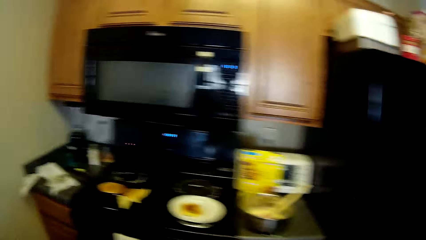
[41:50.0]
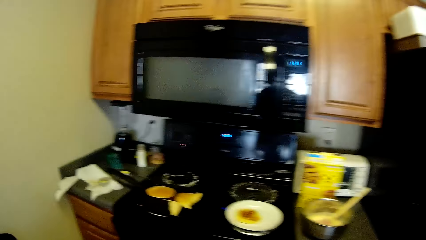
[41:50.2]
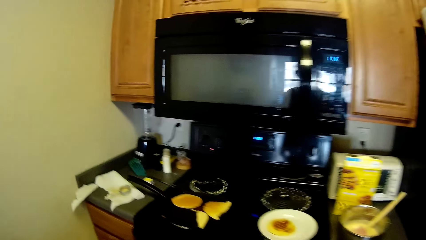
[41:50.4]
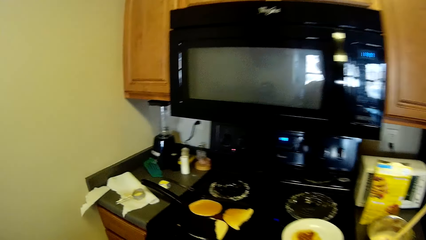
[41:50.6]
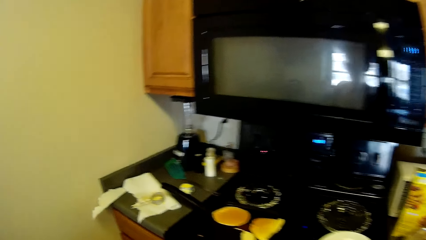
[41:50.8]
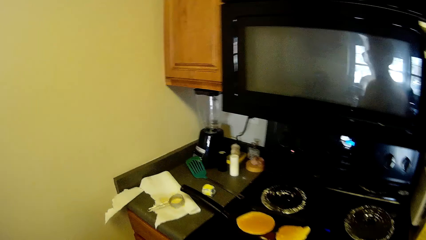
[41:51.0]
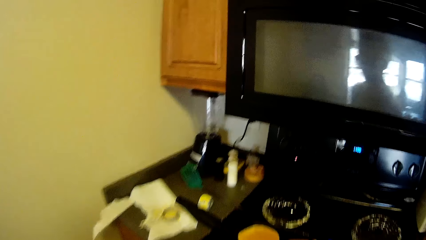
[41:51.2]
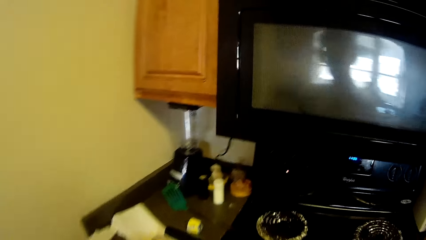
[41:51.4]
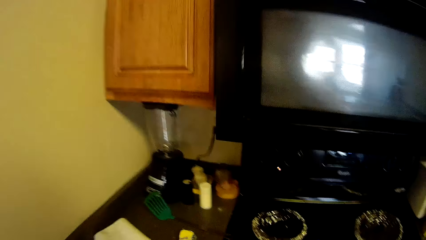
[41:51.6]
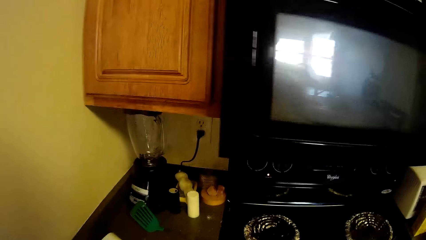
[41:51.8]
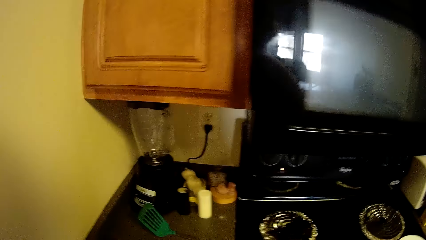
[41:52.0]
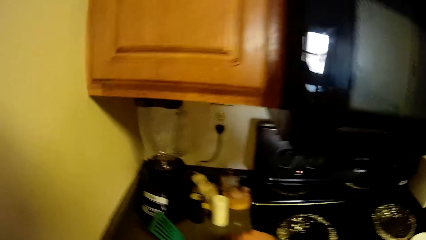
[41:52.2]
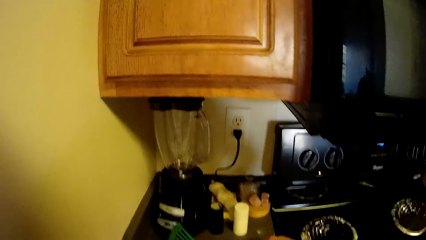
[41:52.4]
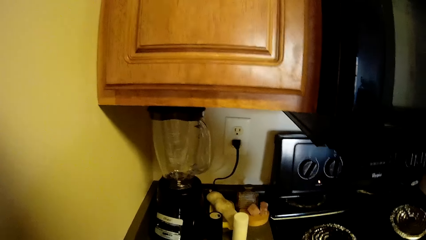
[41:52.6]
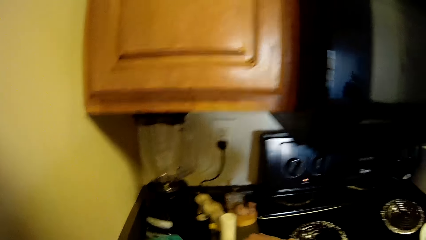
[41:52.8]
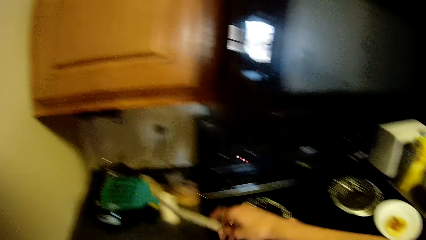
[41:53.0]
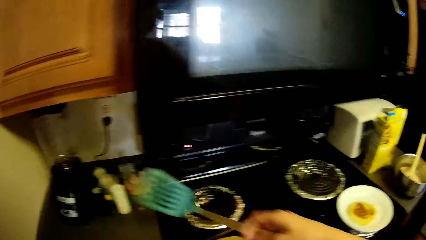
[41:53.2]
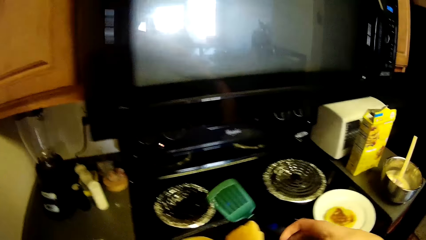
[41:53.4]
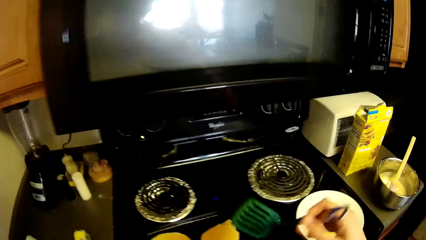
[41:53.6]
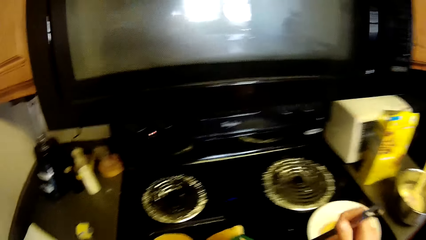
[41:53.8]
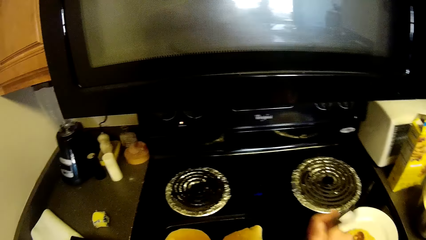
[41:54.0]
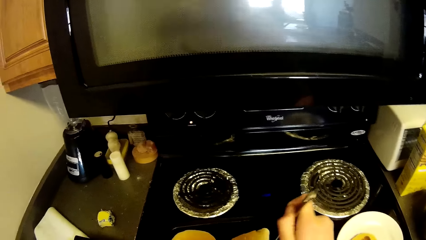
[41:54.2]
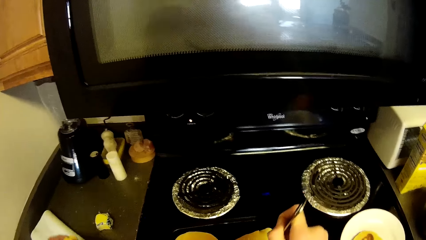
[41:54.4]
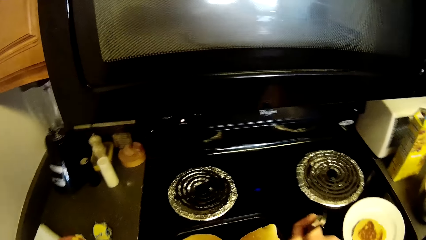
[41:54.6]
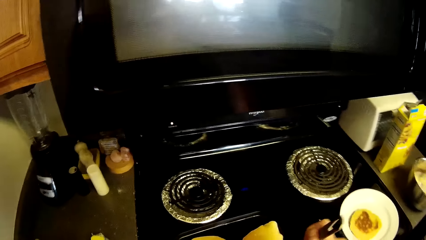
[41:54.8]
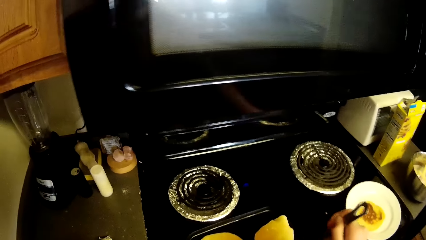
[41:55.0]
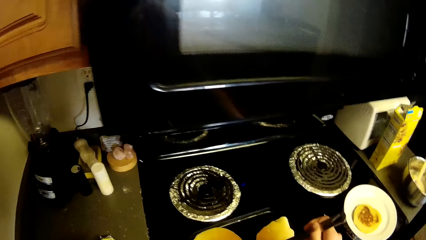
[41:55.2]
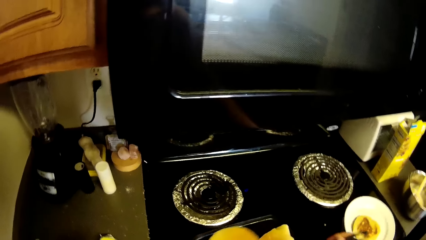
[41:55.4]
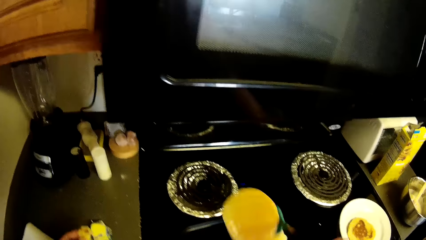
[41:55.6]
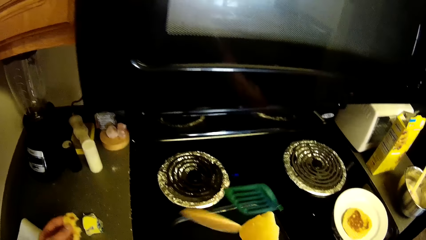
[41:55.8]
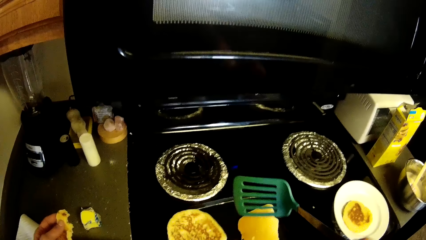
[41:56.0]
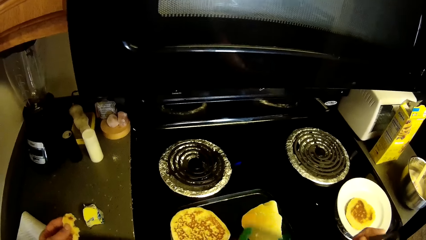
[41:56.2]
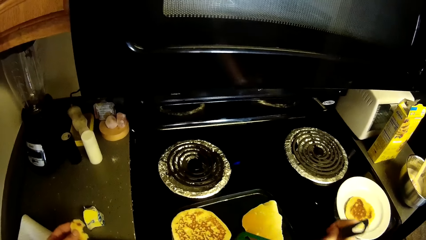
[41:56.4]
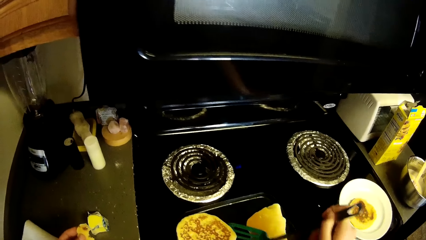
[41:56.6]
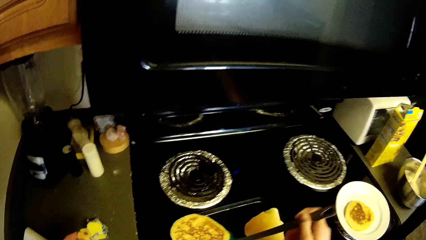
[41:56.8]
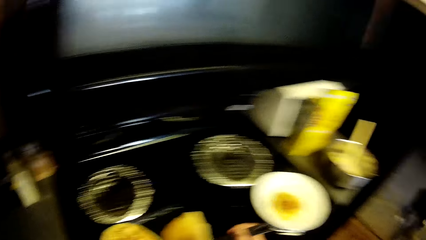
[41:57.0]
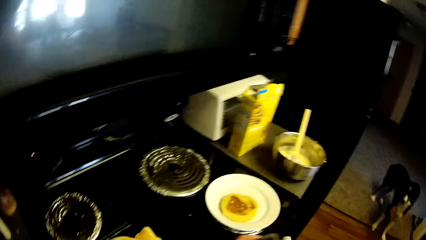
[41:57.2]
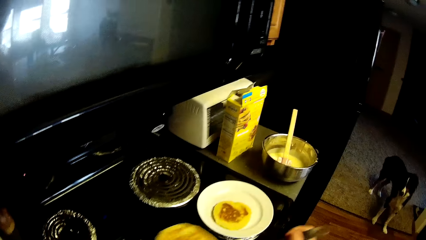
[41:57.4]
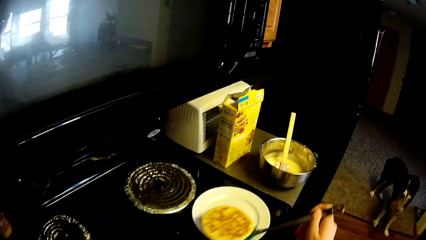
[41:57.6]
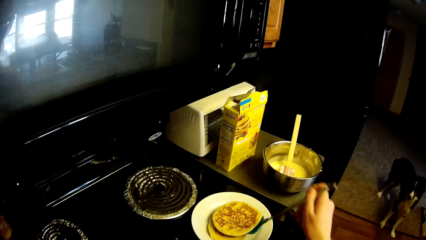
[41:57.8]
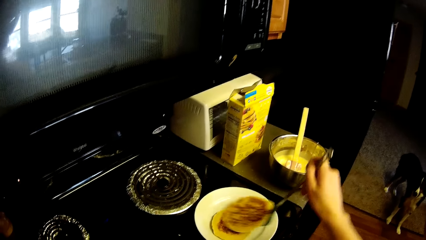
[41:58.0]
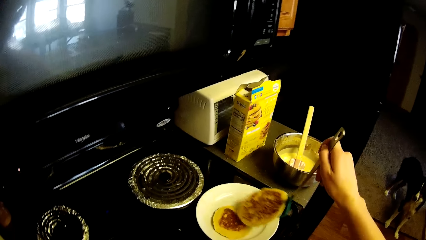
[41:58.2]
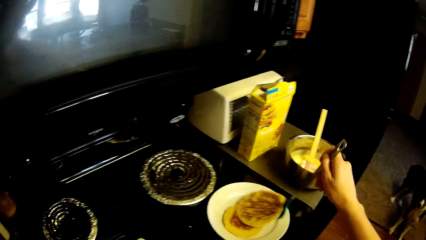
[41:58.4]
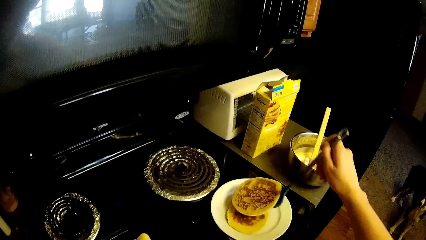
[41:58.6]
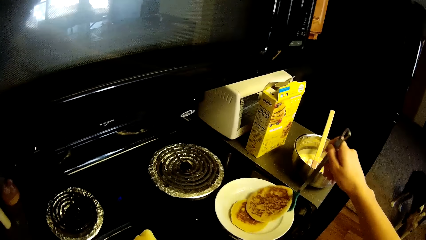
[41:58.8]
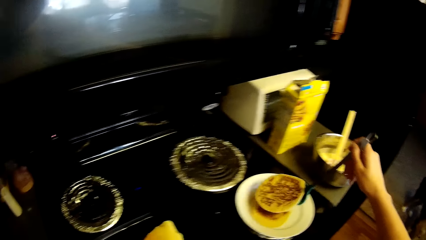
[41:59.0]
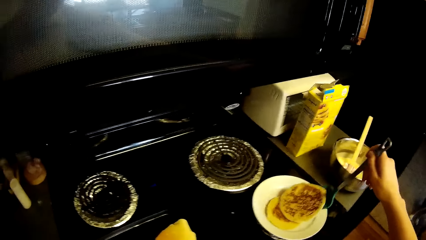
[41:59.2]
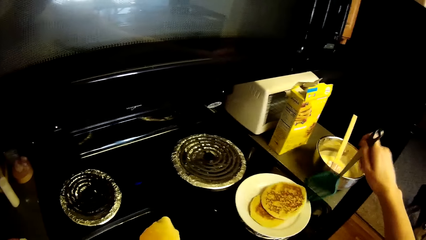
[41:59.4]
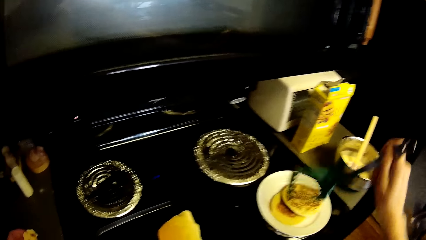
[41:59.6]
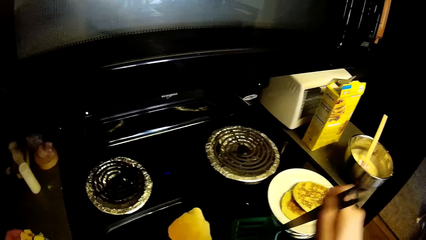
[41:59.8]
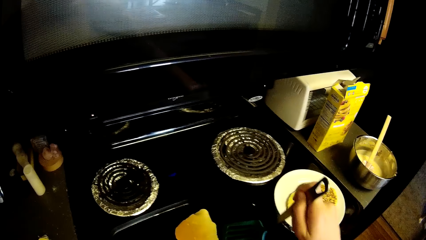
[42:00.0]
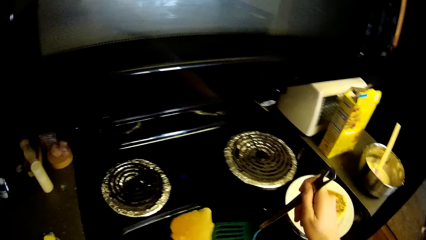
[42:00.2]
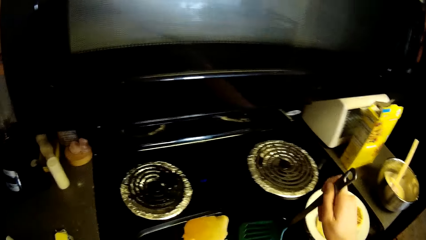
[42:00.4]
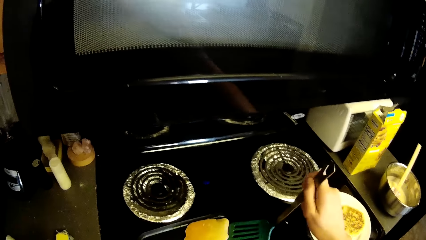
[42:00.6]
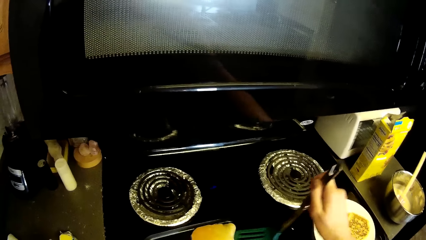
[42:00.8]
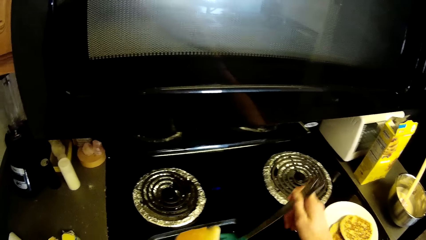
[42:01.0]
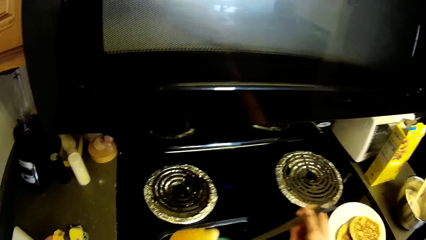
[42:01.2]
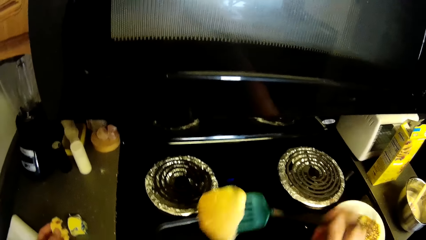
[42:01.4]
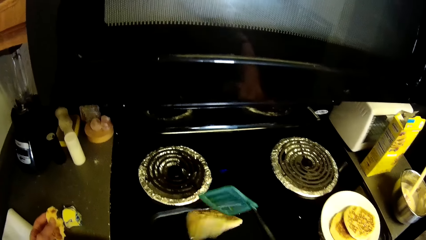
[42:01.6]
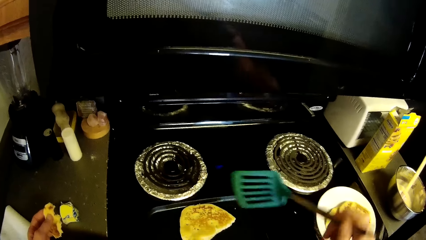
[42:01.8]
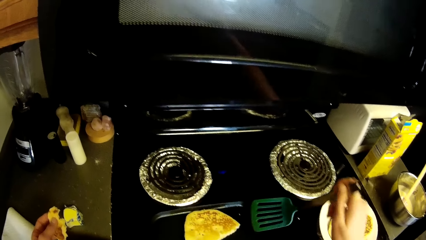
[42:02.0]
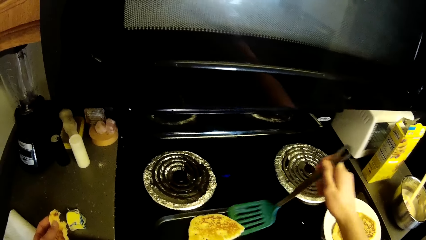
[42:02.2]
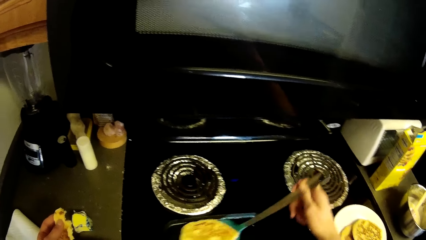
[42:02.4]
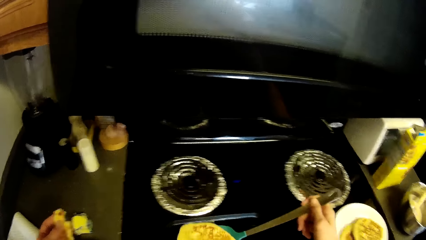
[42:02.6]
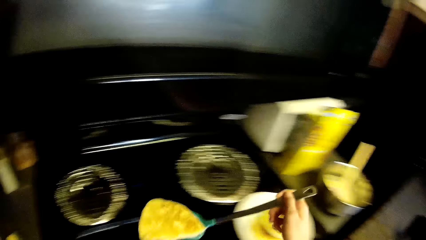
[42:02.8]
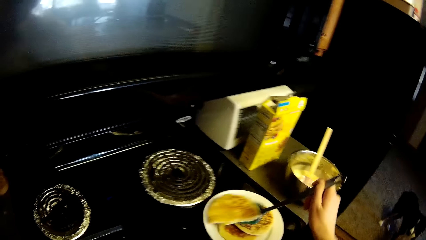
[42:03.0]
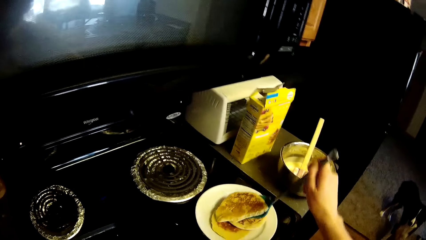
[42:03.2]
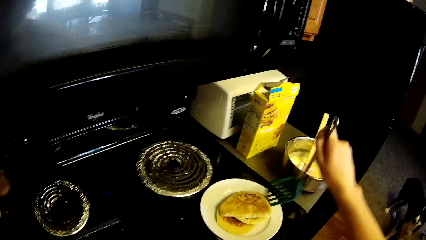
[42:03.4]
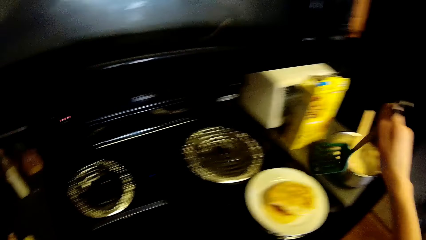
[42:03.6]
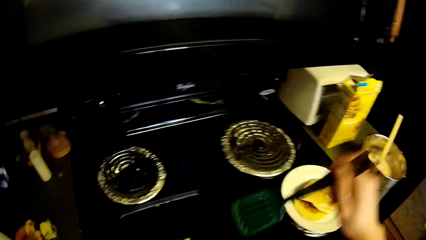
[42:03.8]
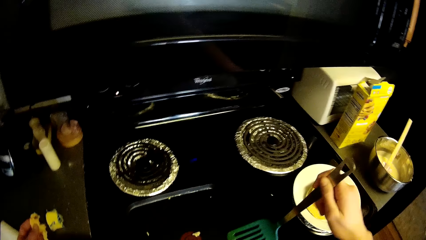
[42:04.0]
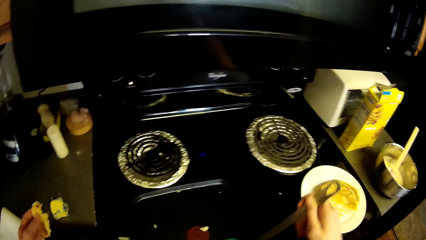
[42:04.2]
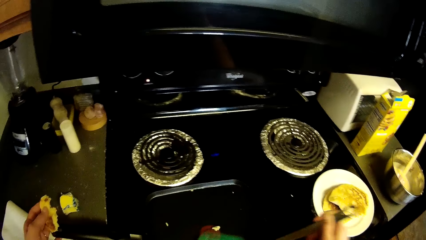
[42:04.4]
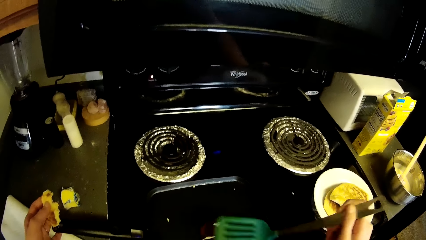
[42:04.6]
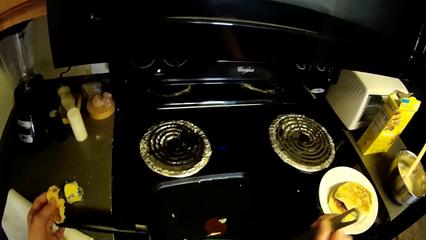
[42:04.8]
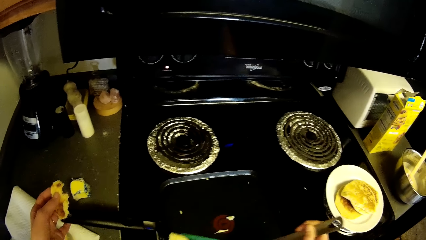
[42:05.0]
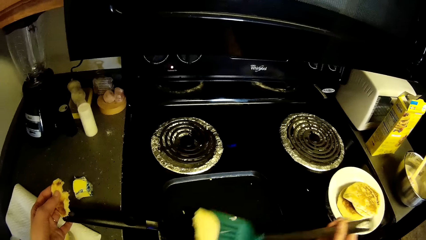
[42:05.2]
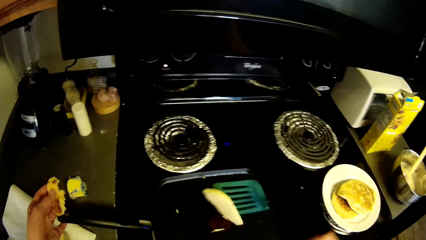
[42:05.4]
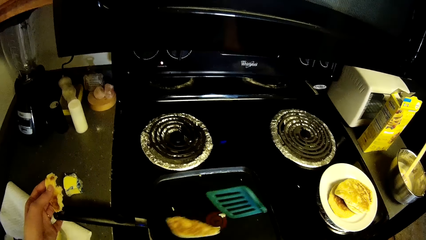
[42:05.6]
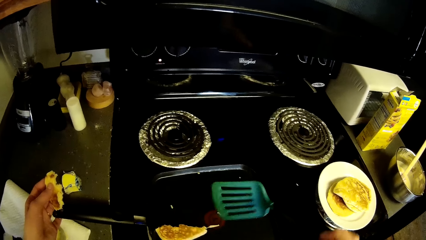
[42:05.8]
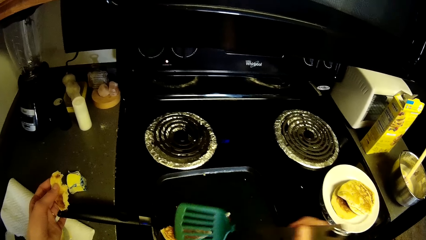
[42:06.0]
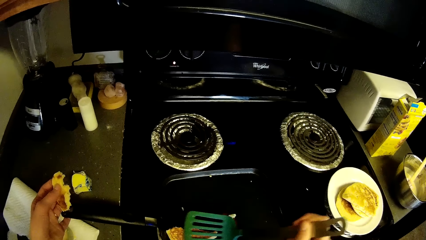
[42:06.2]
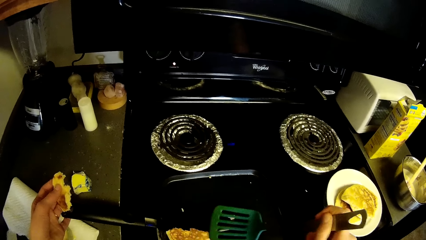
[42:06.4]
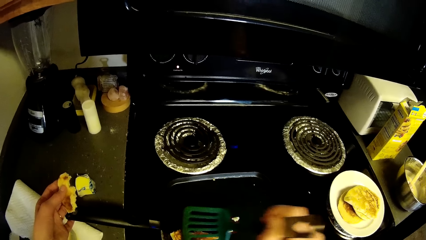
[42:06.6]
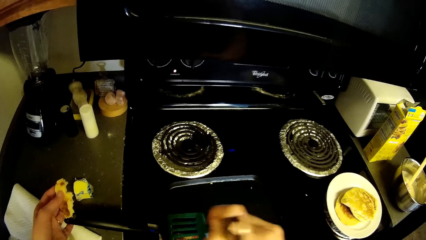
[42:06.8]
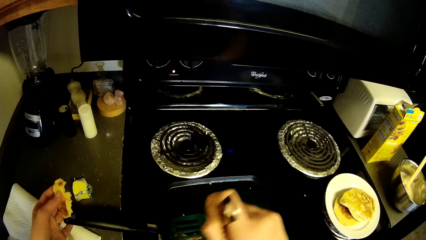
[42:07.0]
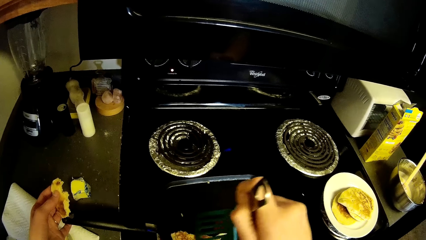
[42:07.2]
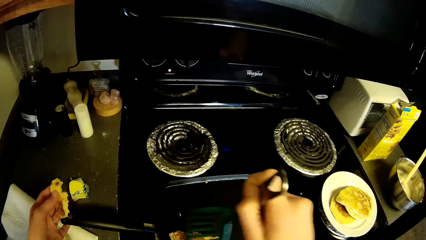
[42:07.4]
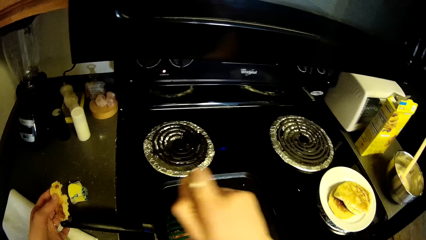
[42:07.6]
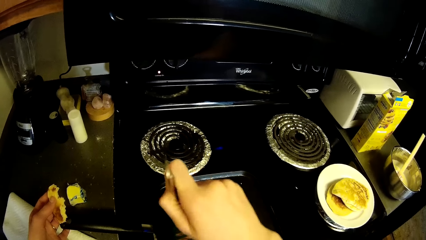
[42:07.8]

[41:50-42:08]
The camera wearer talks with the dog using her hand. She moves towards the cooker. She picks up a slotted spatula from a kitchen cabinet. She flips a pancake in a pan with the spatula. She picks the pancake from the pan with the spatula. She drops the pancake on a plate. She takes the pancake. She flips a pancake in the pan with the spatula. She picks the pancake from the pan with the spatula. She drops the pancake on the plate. She takes the pancake. She flips a pancake in the pan with the spatula.
